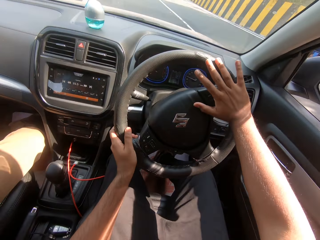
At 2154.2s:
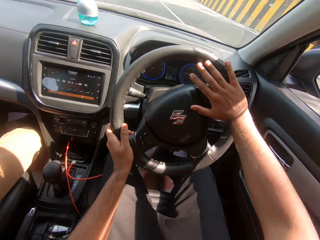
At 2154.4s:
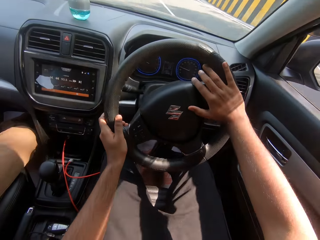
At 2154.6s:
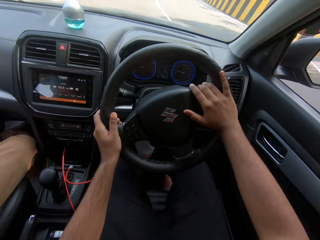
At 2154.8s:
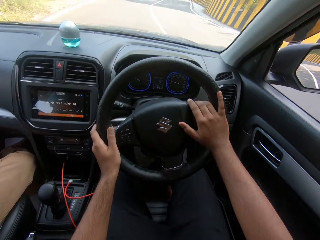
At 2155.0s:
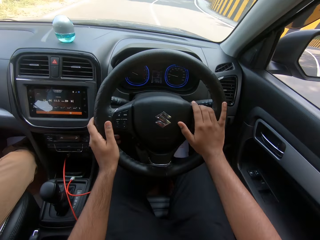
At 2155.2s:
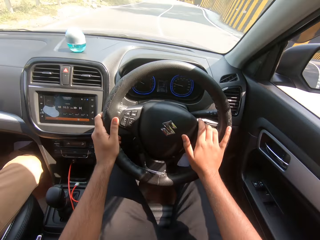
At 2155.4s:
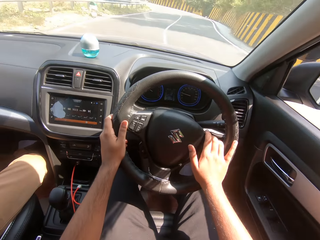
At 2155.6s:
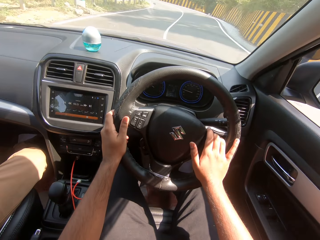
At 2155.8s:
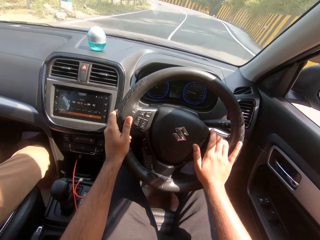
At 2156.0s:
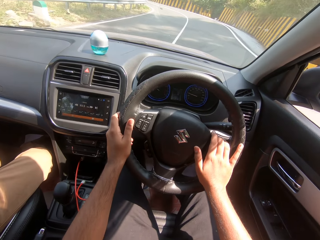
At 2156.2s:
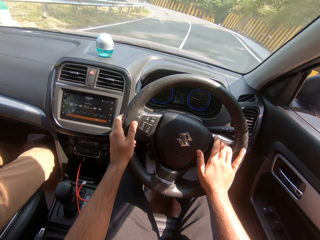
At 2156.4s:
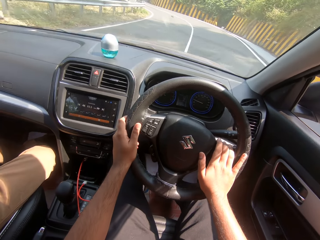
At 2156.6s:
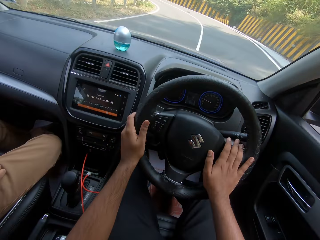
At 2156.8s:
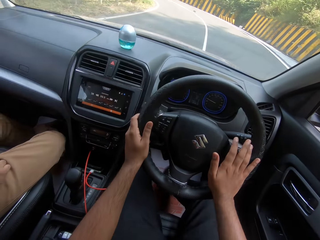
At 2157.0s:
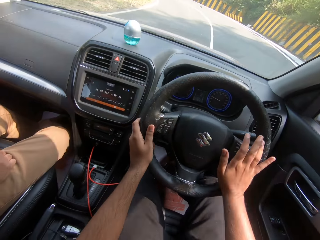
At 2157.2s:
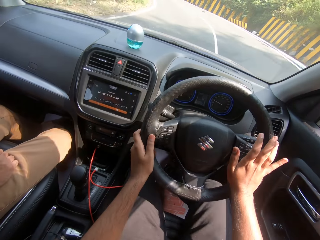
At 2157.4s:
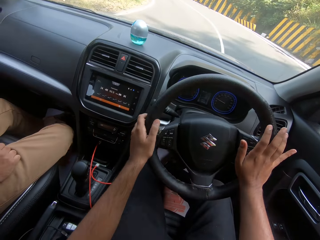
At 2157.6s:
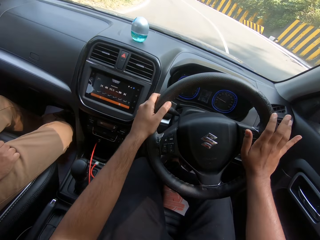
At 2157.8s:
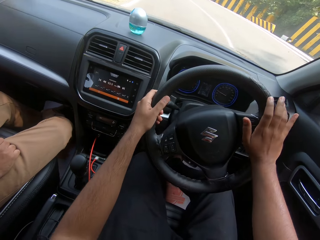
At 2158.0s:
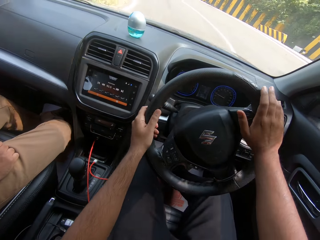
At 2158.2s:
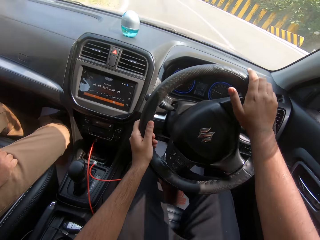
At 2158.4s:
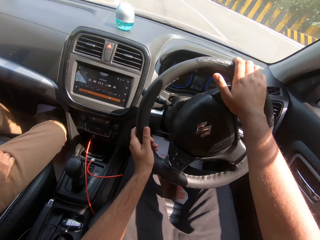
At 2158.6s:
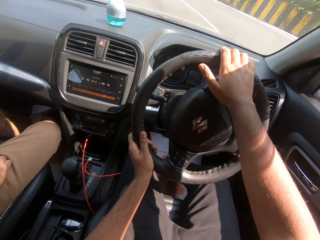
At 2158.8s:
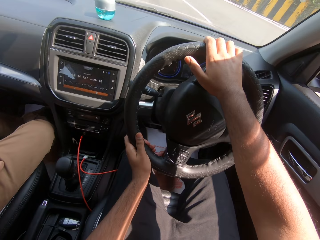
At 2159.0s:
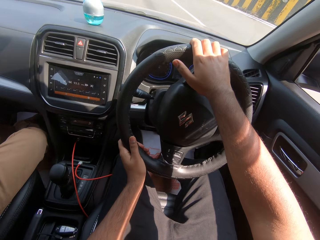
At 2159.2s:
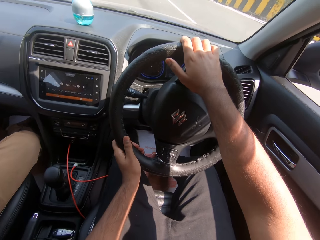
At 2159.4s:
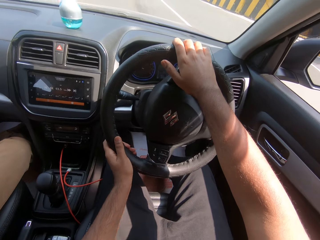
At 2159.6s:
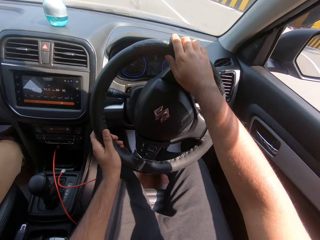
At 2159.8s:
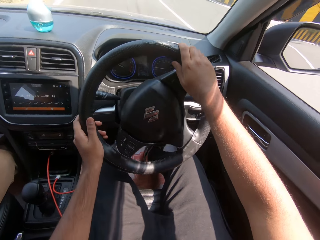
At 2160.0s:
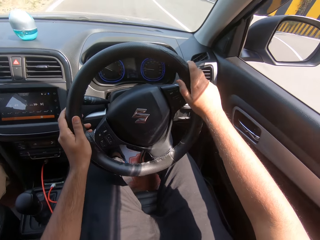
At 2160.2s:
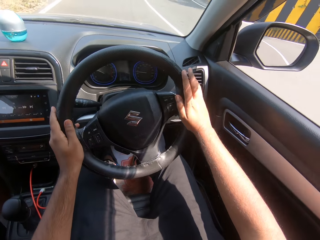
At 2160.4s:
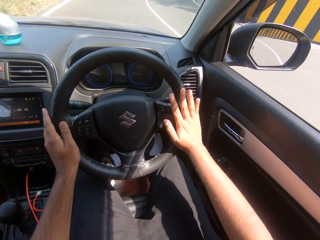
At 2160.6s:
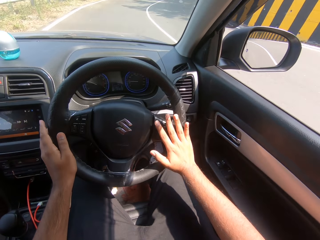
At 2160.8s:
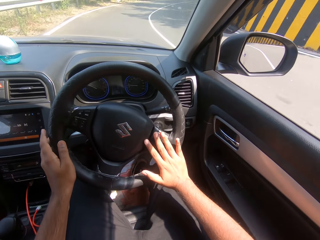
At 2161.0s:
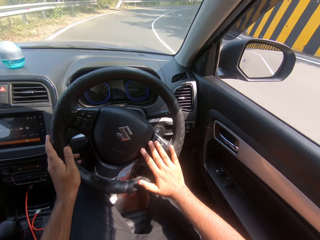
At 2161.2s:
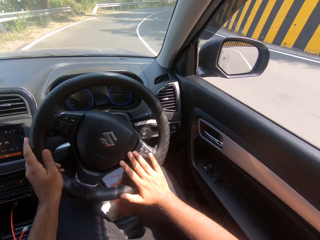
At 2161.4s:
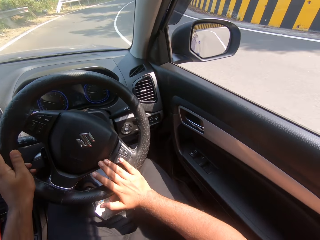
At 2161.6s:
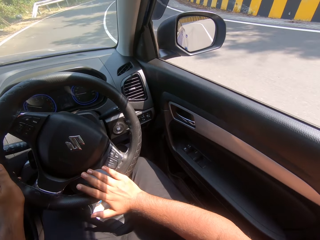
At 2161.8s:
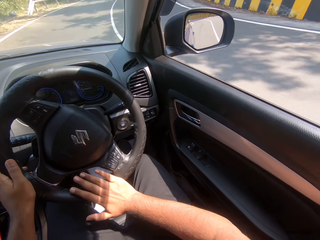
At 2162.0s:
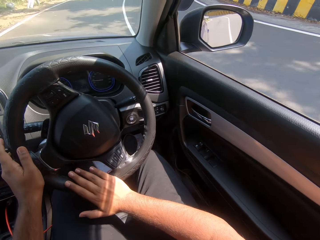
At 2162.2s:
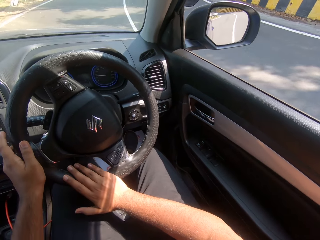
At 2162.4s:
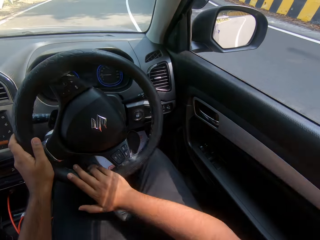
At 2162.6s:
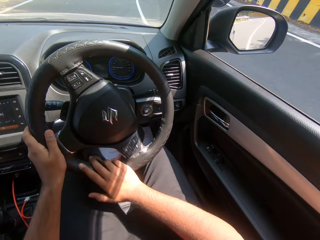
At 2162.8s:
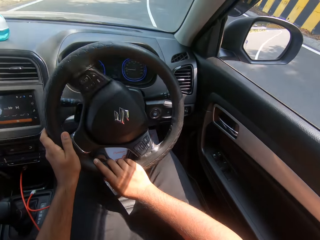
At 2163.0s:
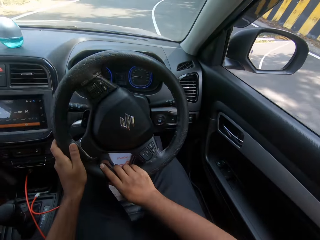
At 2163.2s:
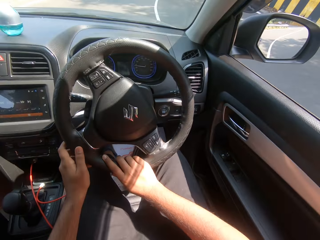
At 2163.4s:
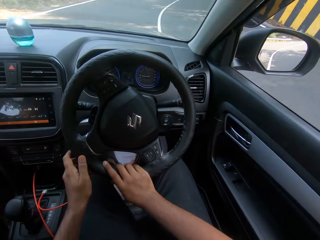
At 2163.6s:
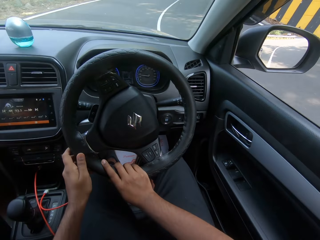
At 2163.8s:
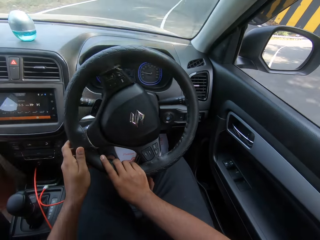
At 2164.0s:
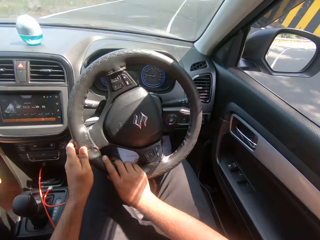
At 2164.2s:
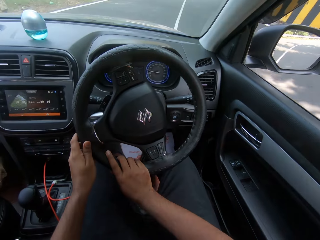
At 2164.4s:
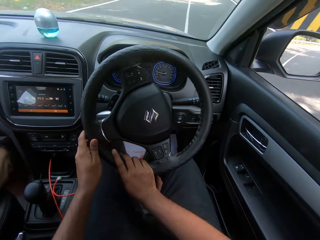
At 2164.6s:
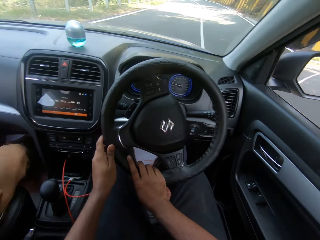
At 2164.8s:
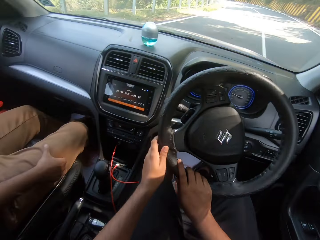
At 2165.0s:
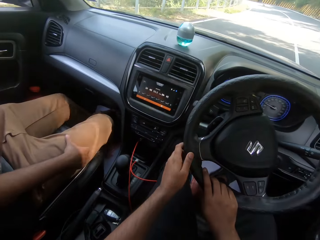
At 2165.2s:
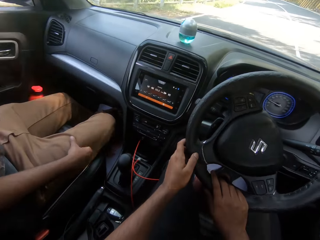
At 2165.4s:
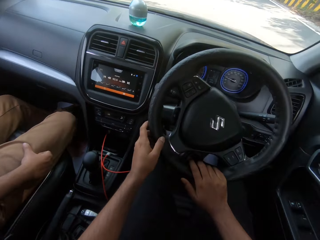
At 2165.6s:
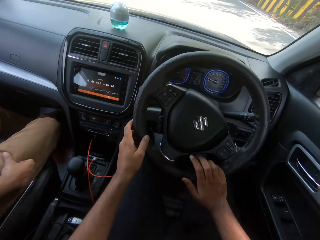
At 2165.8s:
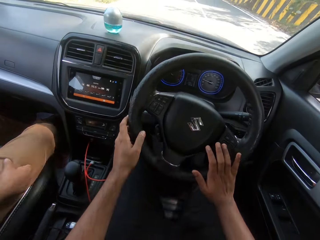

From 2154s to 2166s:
The camera wearer turns left on the road.

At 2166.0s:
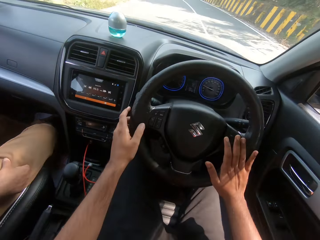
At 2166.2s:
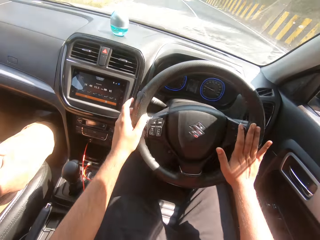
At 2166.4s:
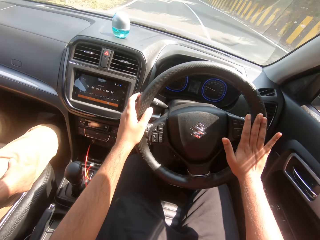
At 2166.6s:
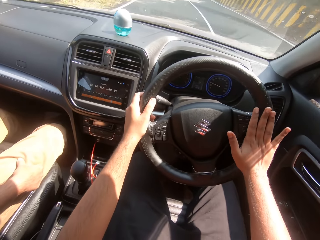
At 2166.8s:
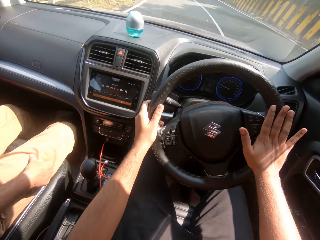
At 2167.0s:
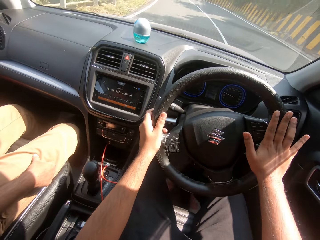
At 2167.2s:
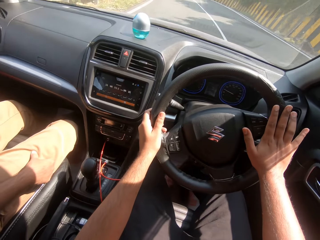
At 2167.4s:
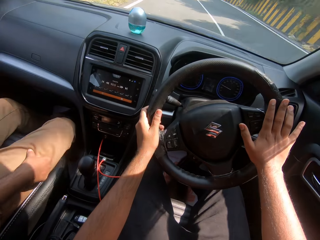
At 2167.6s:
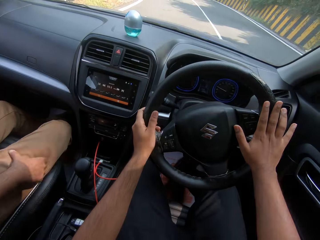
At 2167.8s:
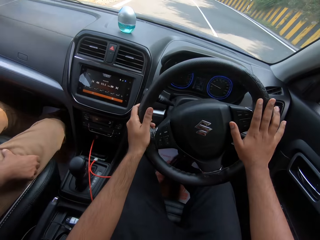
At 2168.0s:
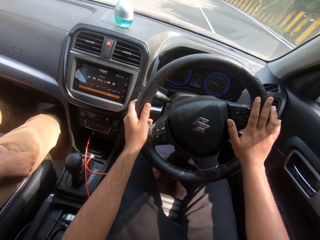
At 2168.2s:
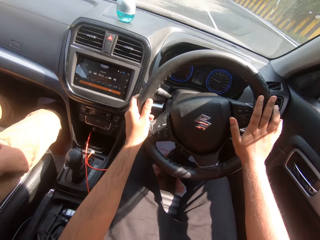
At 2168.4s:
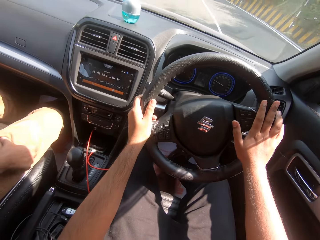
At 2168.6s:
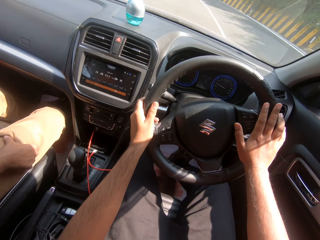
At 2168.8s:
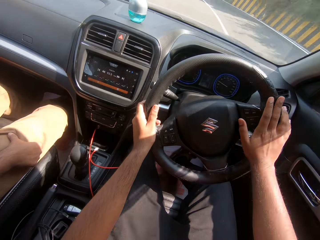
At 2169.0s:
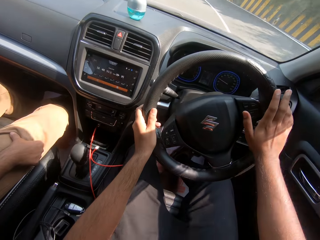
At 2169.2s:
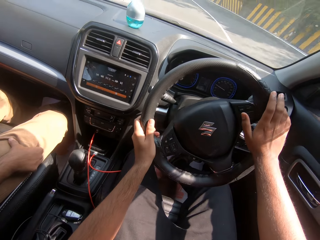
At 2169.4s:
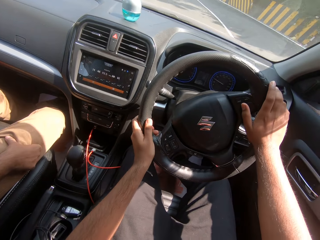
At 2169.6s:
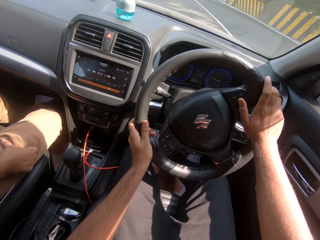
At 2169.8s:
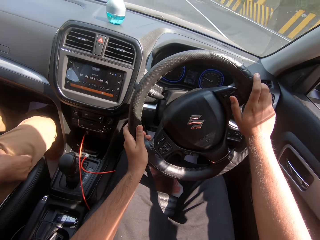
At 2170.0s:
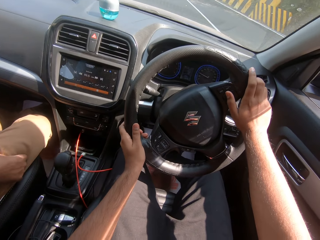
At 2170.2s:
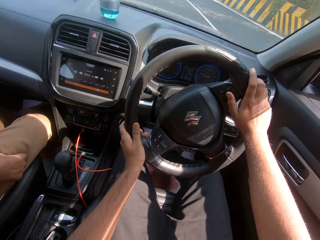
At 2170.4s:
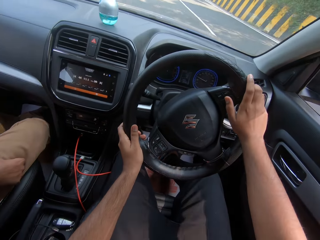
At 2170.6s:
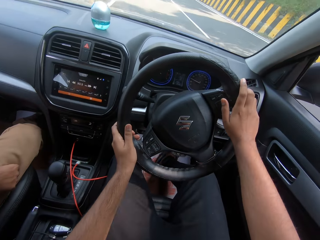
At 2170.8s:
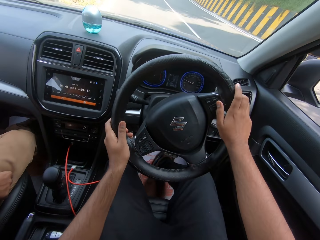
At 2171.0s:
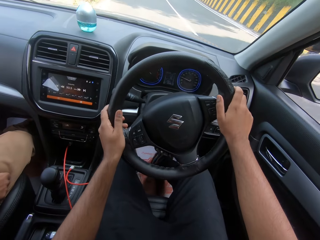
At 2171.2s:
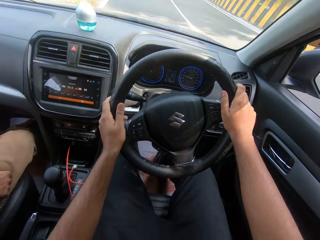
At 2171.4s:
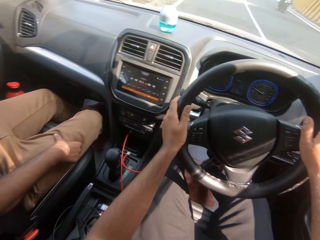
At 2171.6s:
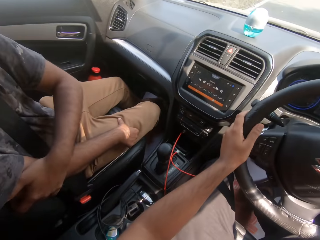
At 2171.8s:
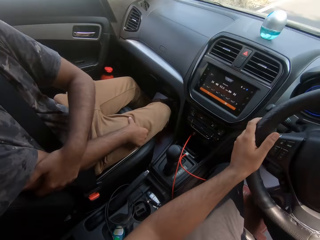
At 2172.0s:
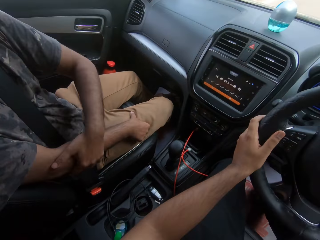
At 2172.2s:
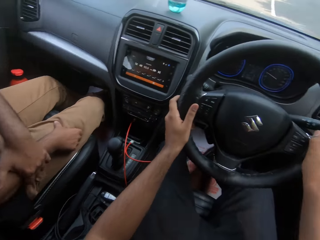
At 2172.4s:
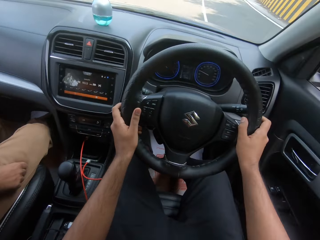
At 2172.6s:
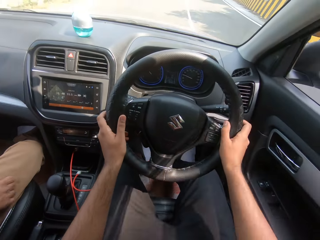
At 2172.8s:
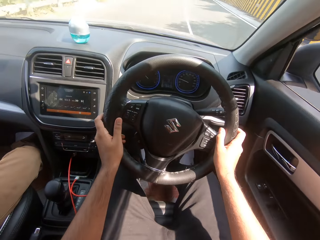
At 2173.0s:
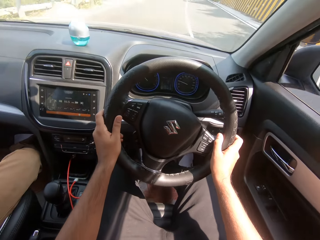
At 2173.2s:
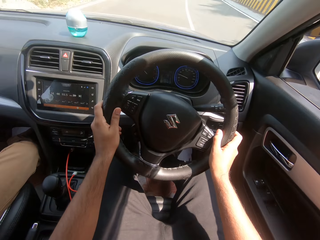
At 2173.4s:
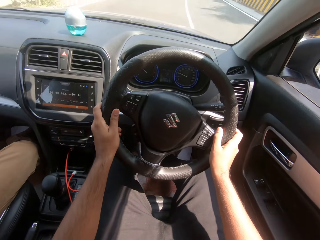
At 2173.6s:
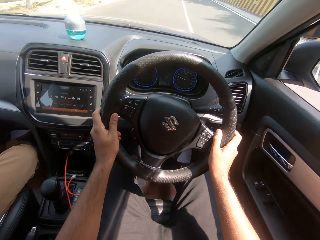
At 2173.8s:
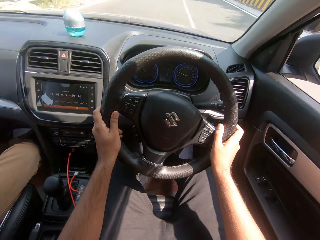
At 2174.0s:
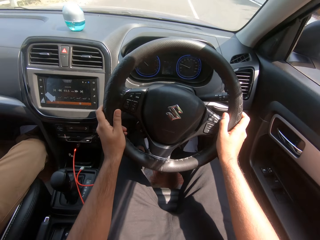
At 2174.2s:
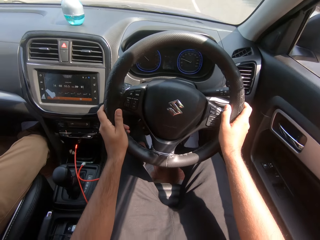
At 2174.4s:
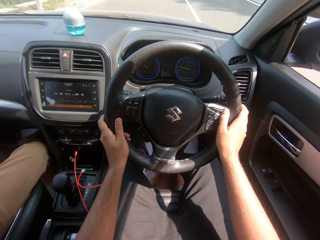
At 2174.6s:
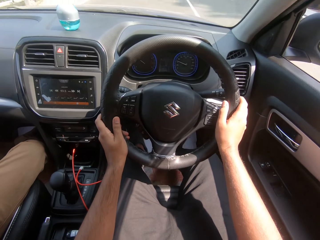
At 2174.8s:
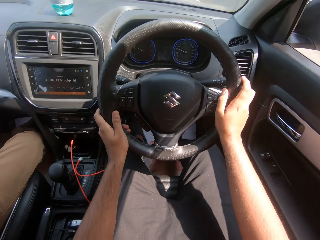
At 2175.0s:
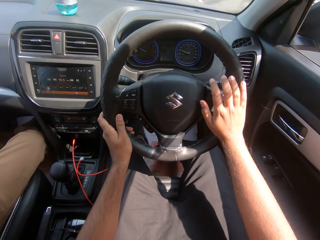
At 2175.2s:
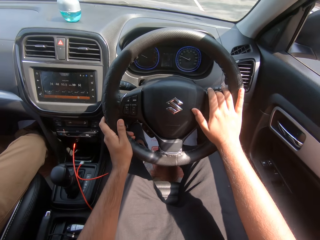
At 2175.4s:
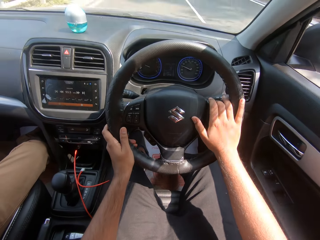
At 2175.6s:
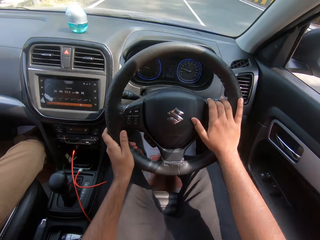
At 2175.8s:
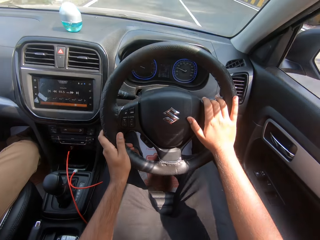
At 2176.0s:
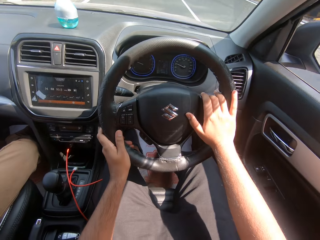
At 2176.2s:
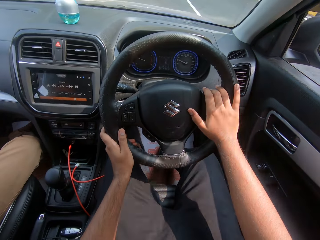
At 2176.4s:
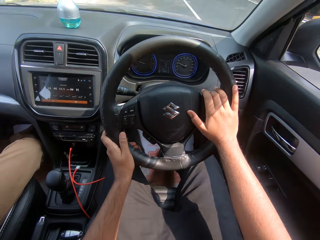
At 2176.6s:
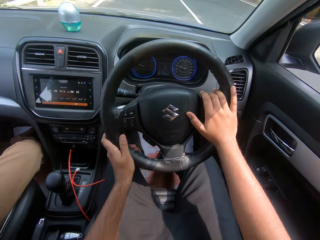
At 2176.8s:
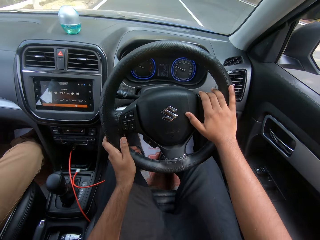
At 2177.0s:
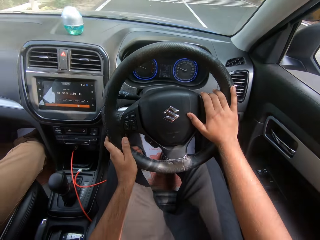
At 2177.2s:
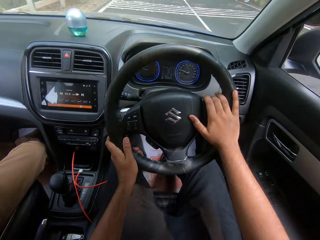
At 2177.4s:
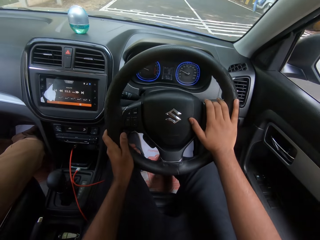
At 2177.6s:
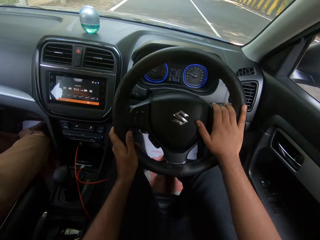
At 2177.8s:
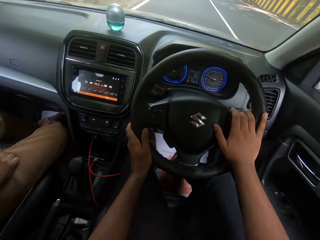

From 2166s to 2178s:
A man scratches his arm.
